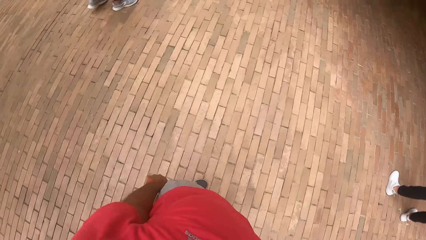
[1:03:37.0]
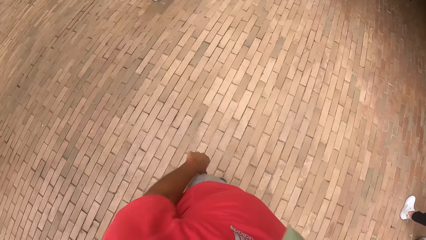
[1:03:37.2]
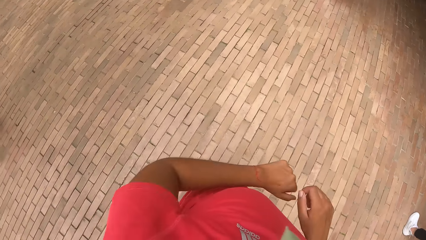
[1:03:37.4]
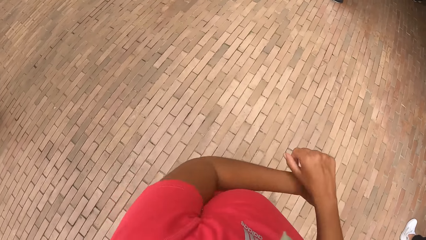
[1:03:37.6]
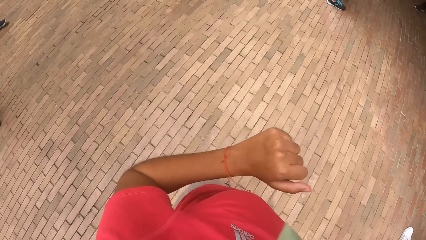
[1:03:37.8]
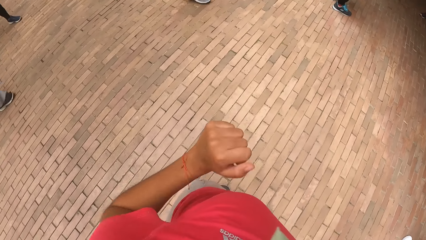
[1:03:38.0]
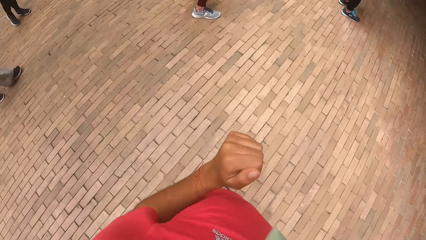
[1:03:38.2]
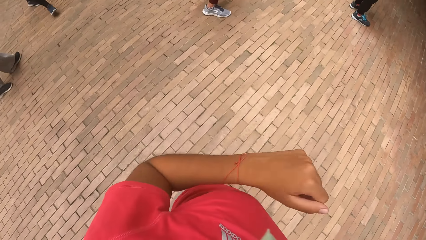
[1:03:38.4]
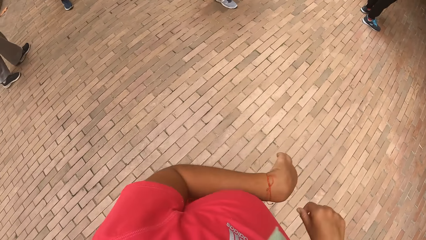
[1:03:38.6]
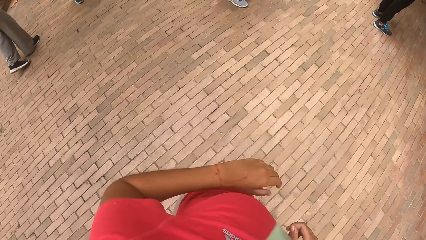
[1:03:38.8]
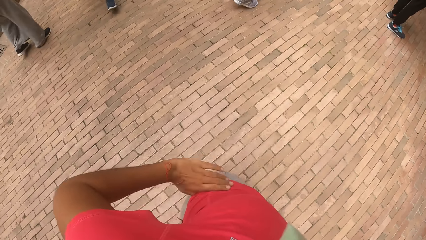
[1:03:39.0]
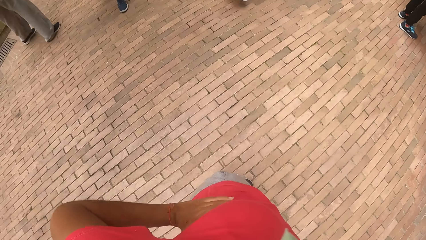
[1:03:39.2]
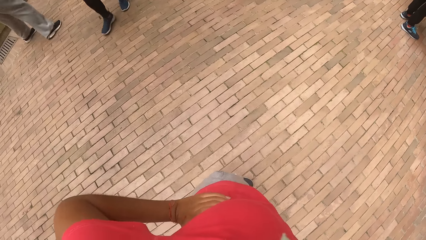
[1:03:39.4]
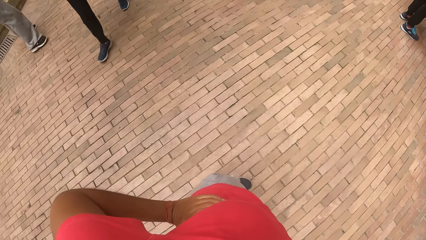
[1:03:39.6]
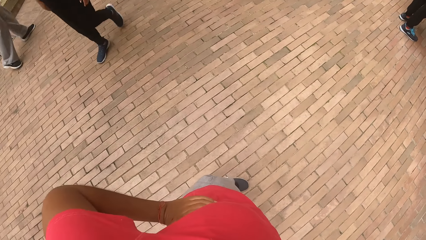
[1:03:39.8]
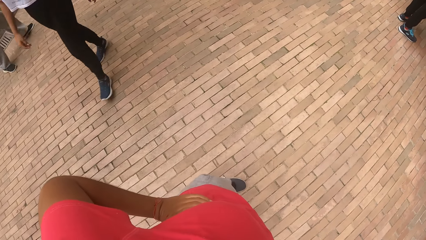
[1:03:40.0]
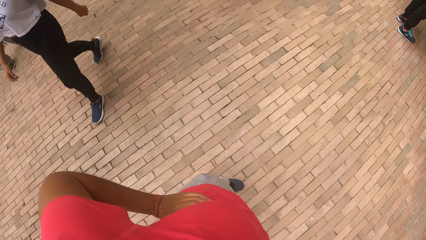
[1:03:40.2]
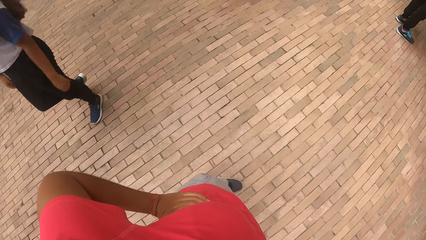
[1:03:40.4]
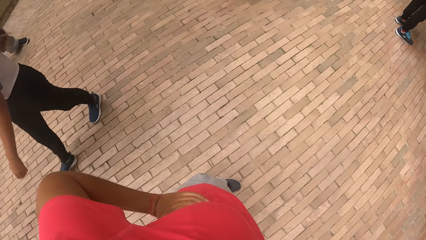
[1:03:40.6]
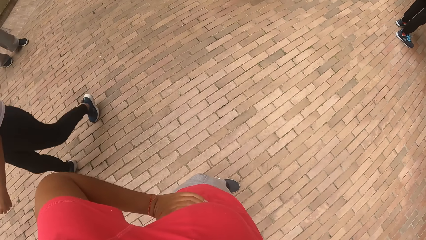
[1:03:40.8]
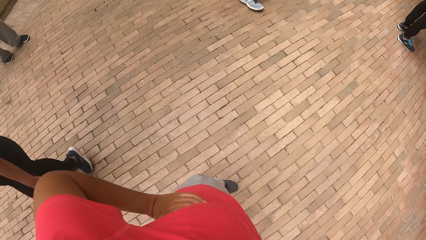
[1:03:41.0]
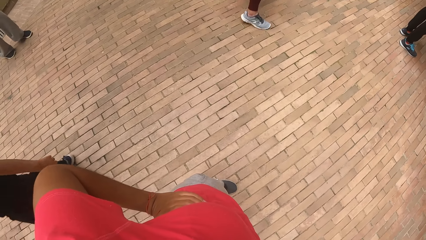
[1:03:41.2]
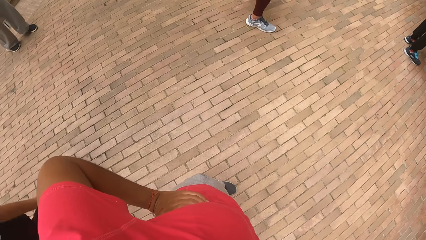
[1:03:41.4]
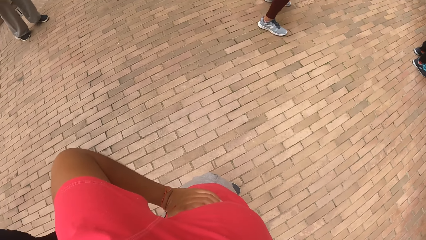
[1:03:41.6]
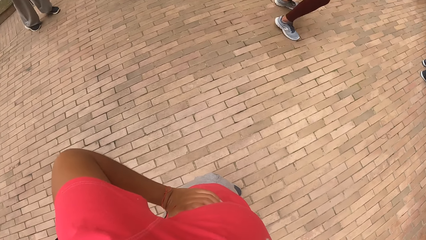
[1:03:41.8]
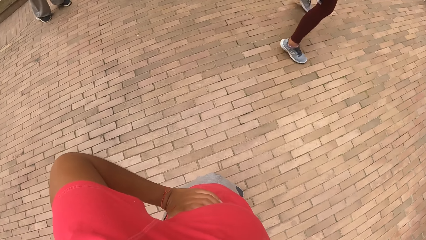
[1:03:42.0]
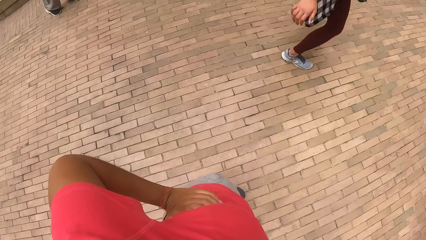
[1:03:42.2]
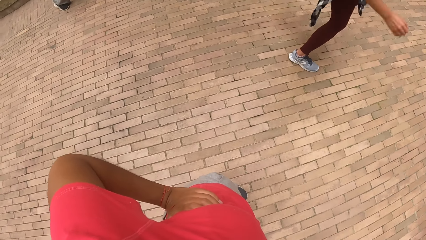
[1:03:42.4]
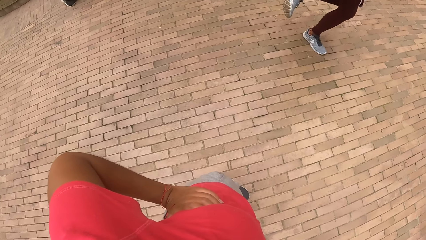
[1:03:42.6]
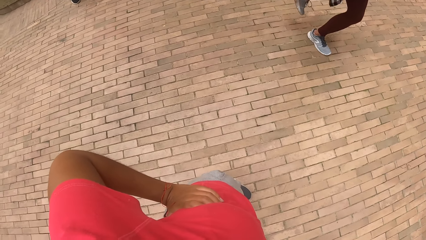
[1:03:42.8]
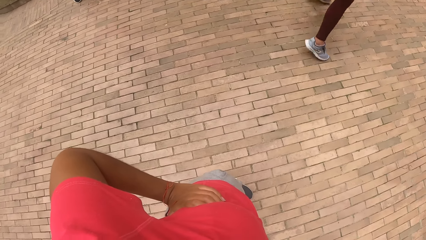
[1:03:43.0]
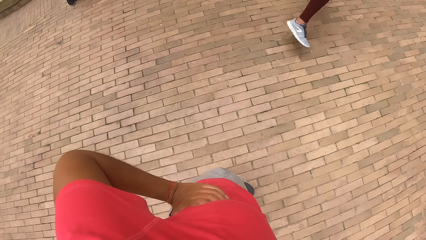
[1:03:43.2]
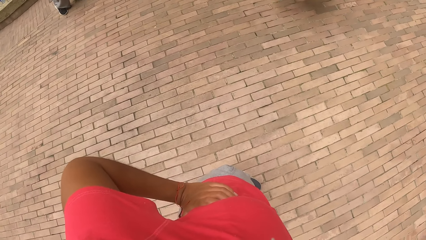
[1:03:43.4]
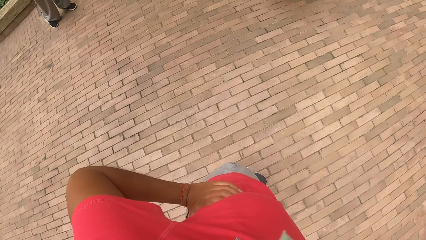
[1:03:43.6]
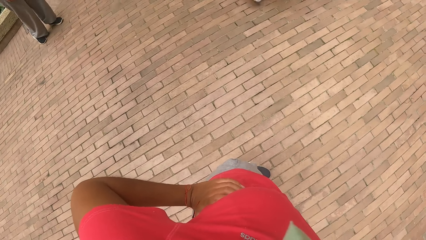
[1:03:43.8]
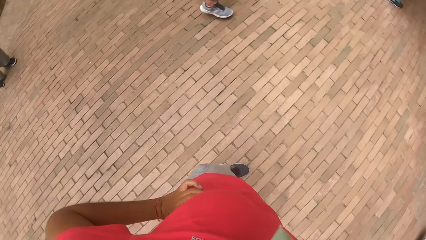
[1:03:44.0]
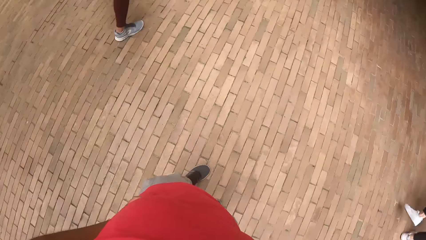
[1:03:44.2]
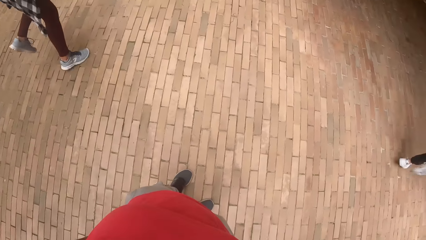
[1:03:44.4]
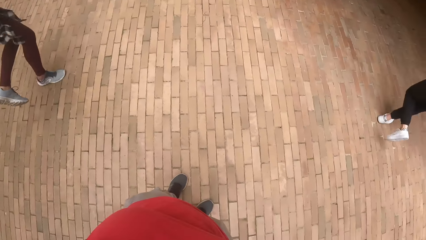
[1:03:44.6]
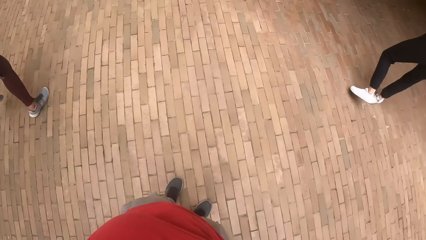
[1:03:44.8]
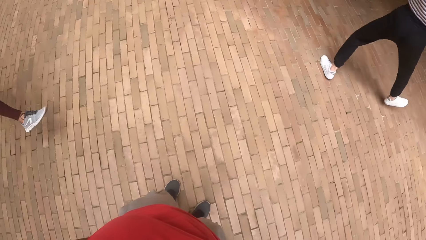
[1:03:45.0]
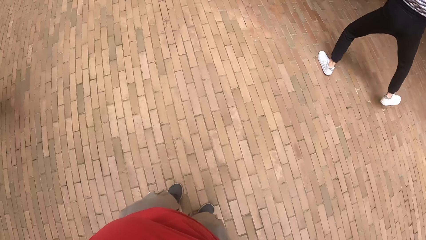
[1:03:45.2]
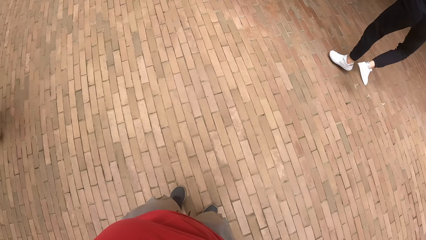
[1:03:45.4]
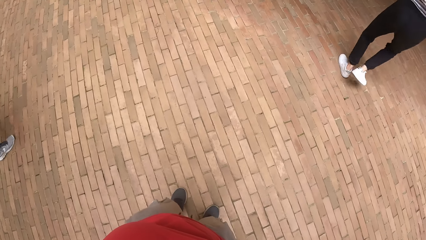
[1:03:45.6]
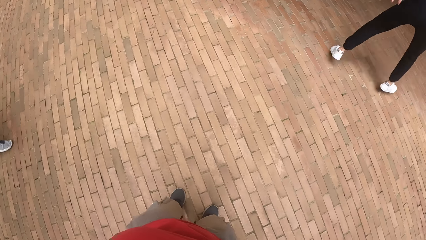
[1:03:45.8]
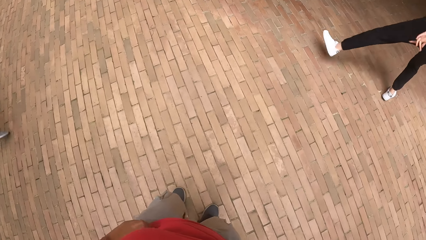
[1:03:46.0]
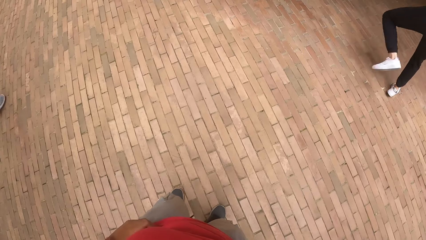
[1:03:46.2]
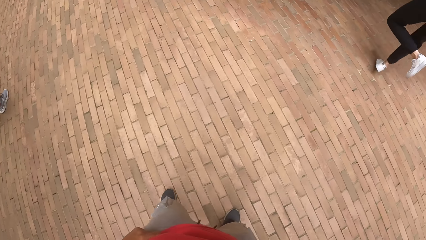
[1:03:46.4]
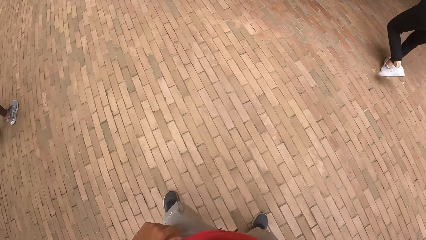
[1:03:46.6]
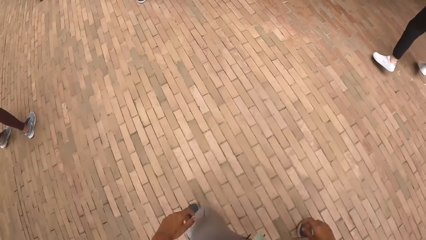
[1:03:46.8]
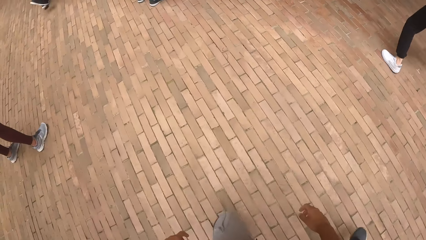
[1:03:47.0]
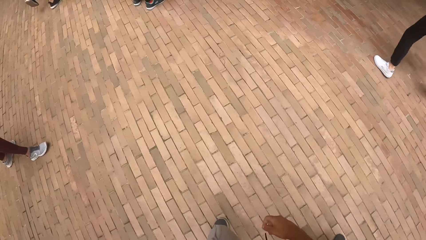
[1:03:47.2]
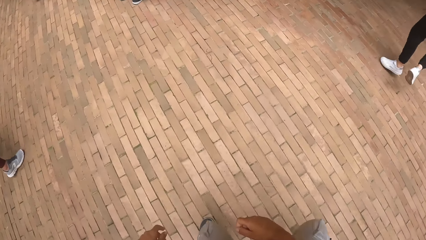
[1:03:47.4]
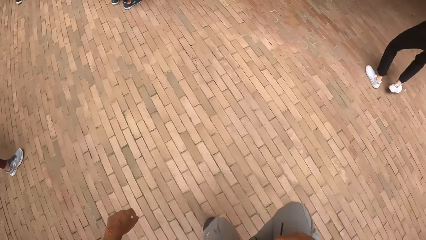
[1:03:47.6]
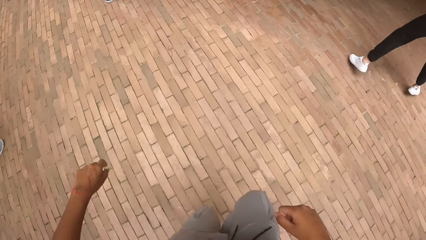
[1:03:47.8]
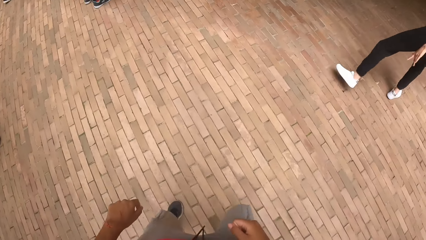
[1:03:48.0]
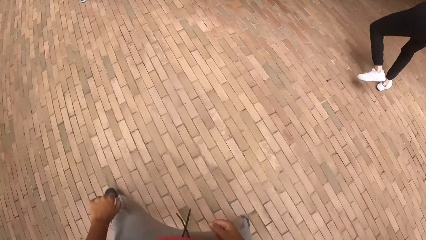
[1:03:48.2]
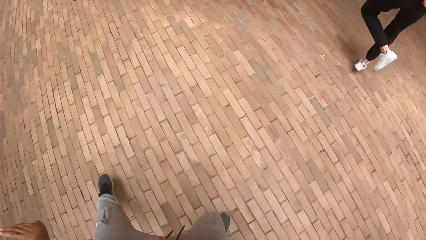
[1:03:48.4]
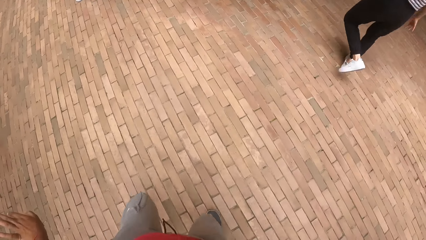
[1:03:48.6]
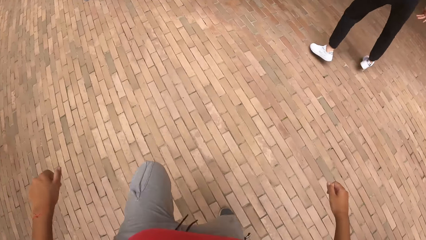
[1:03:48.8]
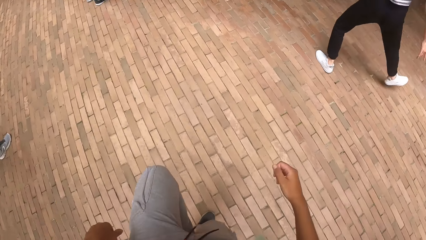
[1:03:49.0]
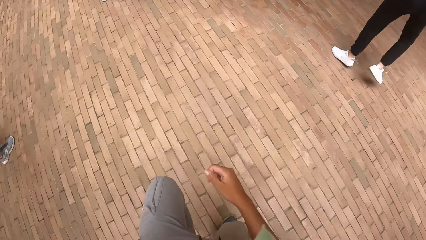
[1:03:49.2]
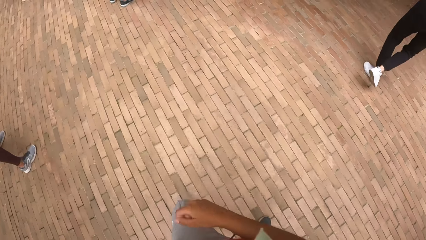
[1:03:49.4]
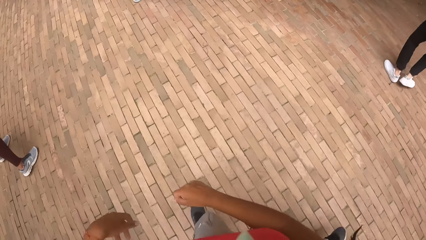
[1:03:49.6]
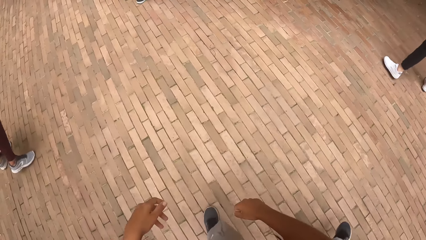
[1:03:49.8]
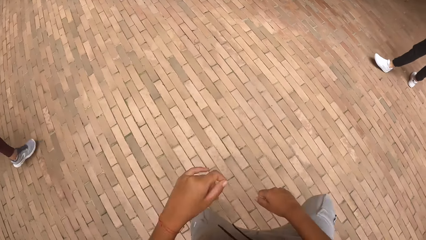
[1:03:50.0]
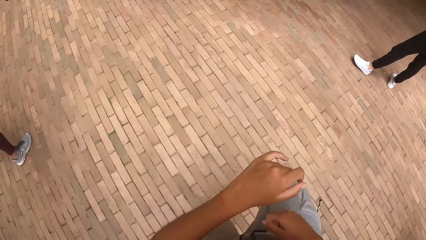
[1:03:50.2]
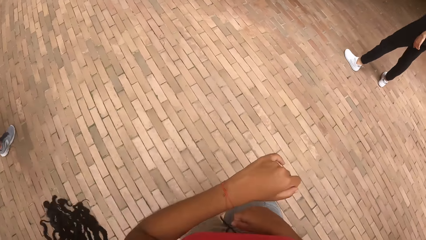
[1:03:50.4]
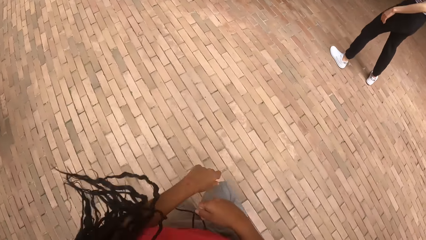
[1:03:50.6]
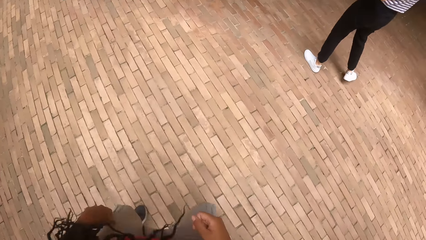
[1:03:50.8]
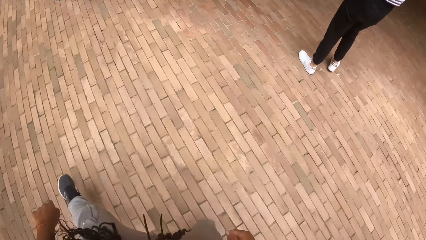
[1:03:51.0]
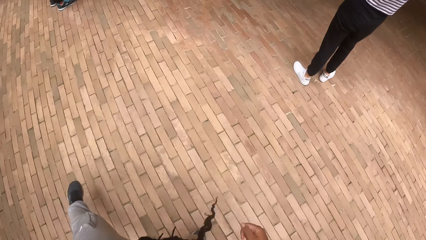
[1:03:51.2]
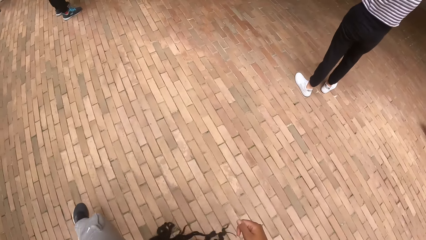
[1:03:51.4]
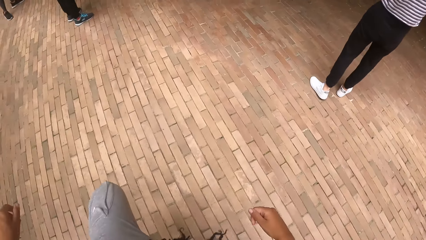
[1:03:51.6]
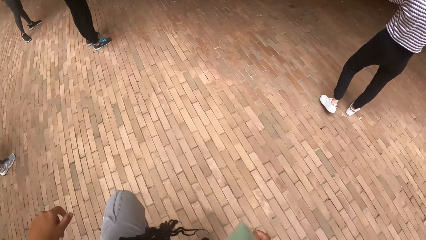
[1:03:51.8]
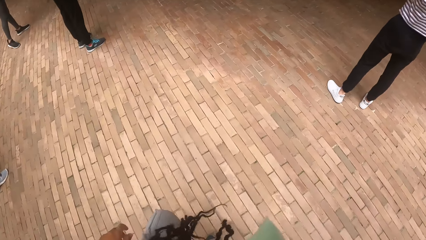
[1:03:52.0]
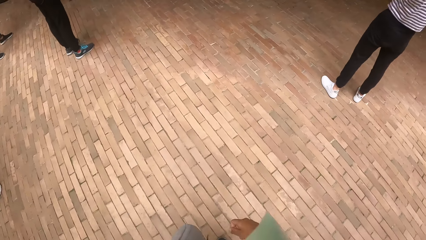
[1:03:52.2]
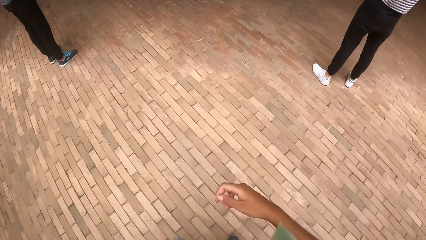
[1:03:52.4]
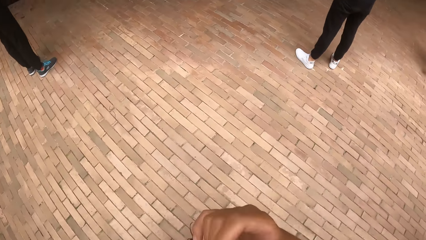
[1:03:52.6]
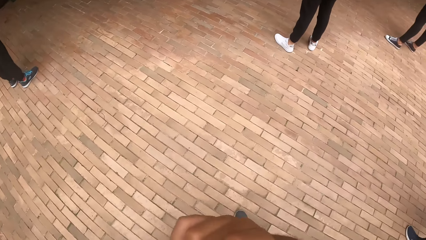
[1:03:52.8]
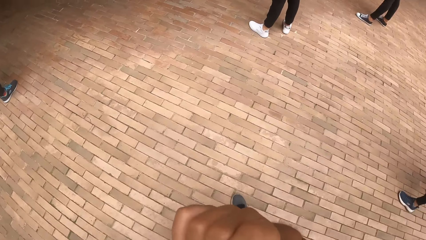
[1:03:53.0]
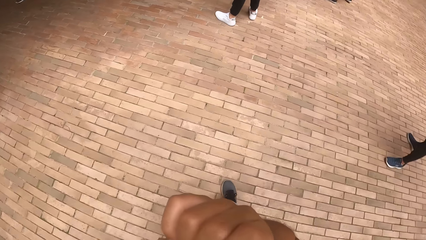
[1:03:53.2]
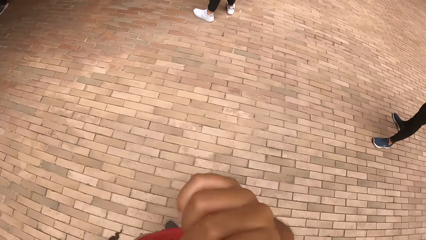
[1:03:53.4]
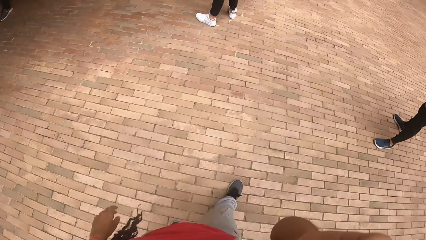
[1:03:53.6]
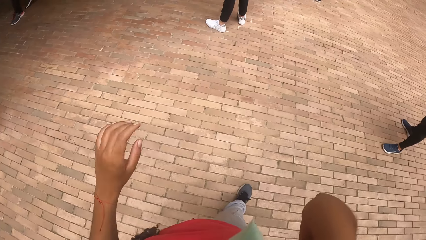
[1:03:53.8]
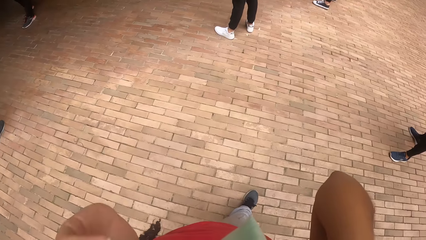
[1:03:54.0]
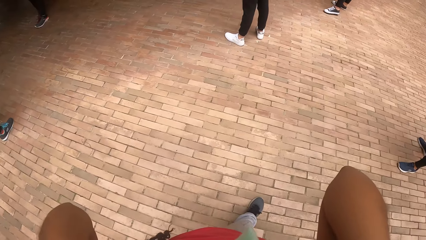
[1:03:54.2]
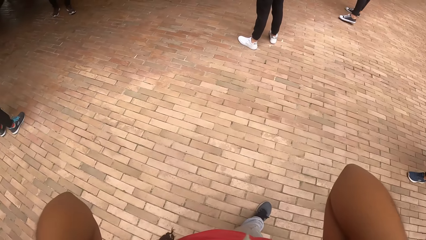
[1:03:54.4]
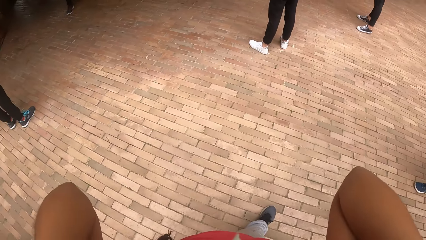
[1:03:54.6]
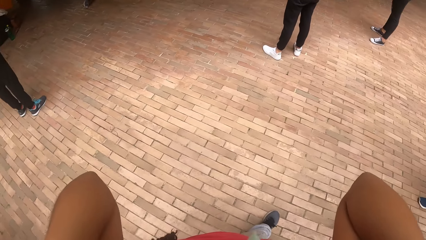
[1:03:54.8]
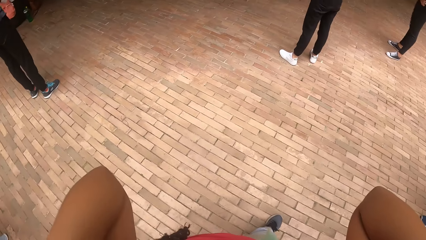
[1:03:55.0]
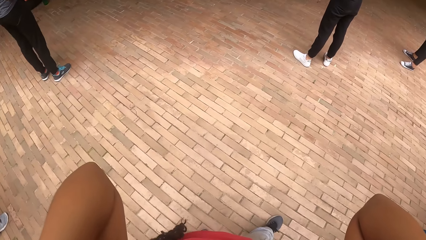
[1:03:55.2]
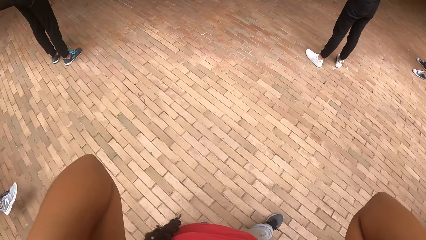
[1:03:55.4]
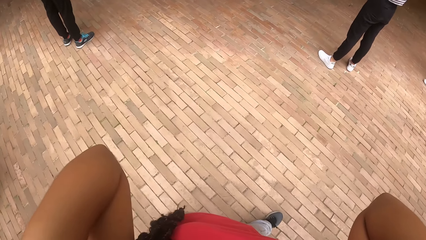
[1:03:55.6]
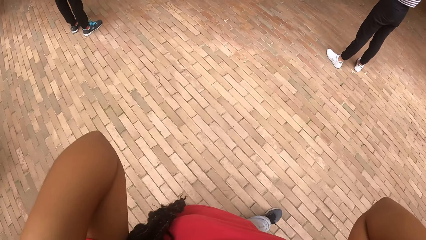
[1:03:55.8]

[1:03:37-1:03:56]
The camera wearer dances in the midst of a group of people. She puts both hands on her waist. She turns around the floor. She withdraws both hands from the waist. She dances in the midst of the group of people. She does exercises. She touches her face with her right hand. She raises her right hand towards something. She touches her head with both hands. She raises both hands towards something.
